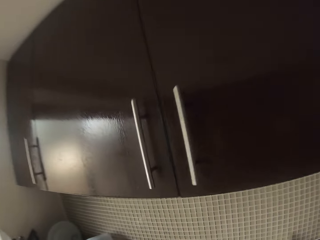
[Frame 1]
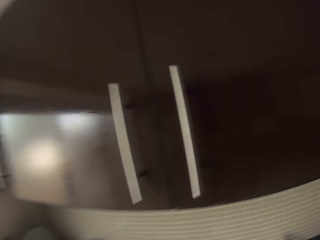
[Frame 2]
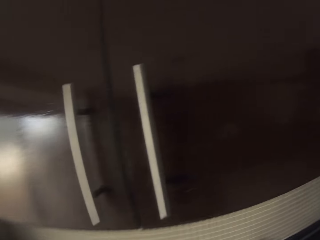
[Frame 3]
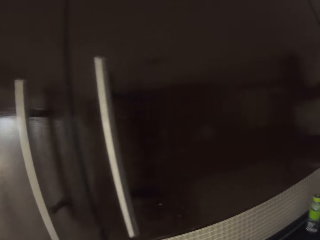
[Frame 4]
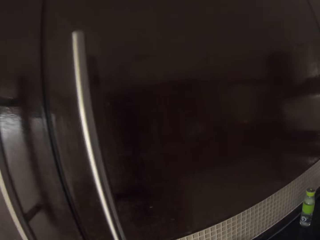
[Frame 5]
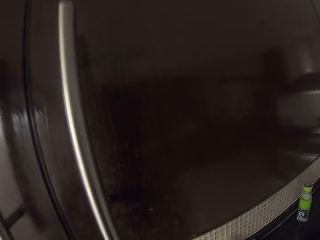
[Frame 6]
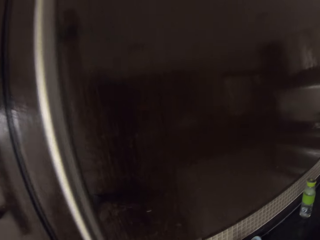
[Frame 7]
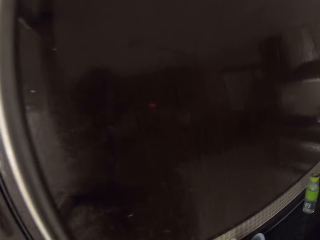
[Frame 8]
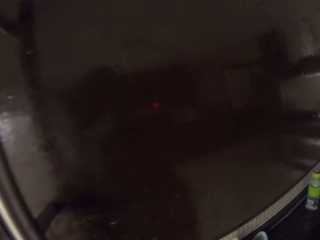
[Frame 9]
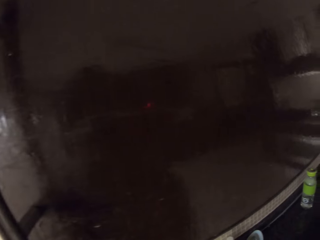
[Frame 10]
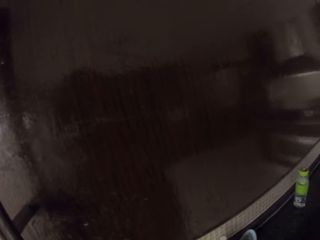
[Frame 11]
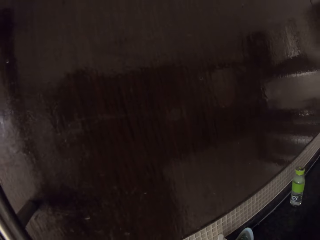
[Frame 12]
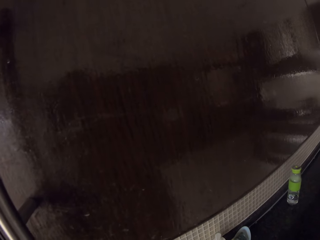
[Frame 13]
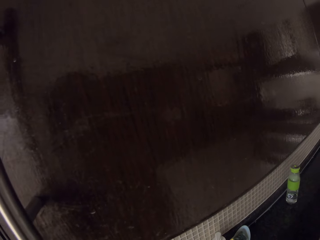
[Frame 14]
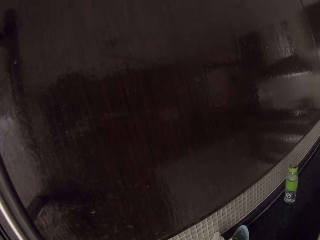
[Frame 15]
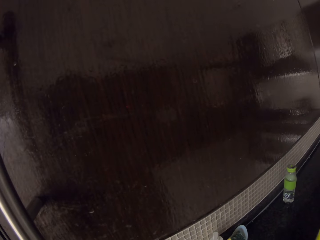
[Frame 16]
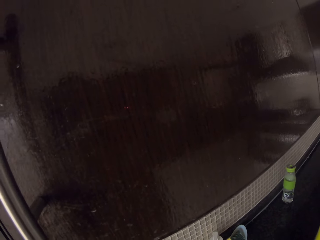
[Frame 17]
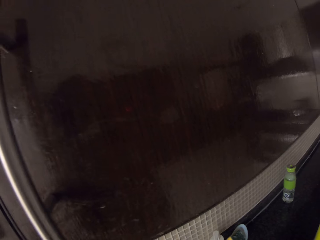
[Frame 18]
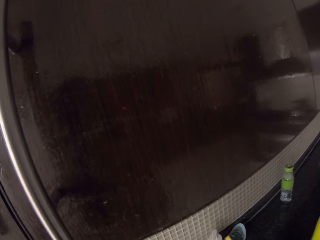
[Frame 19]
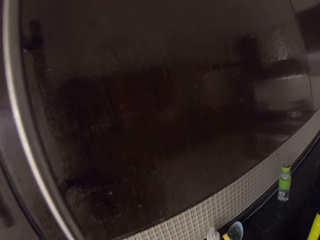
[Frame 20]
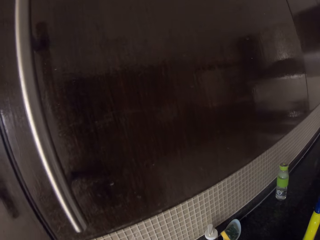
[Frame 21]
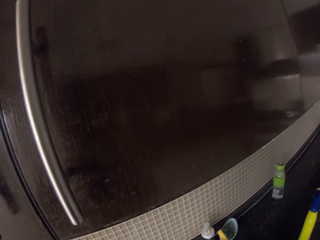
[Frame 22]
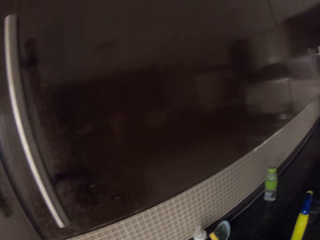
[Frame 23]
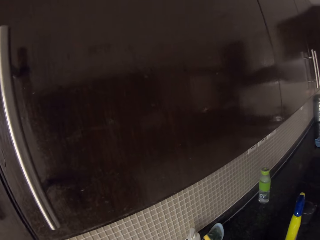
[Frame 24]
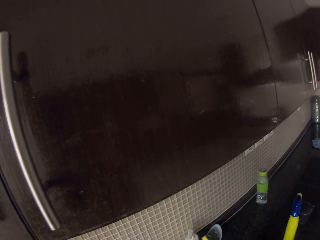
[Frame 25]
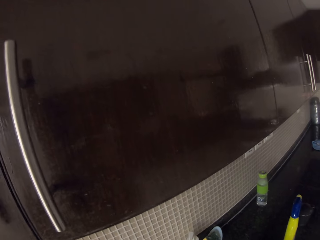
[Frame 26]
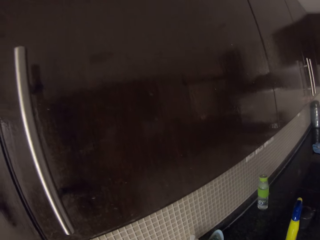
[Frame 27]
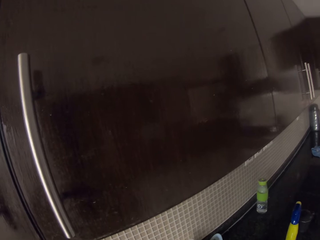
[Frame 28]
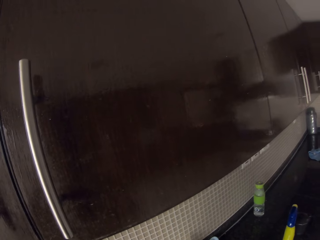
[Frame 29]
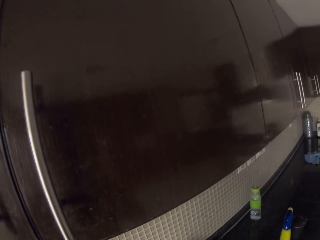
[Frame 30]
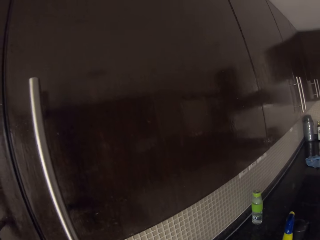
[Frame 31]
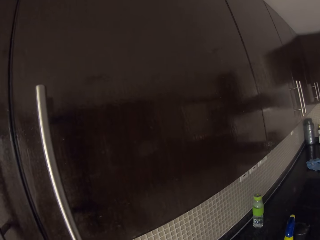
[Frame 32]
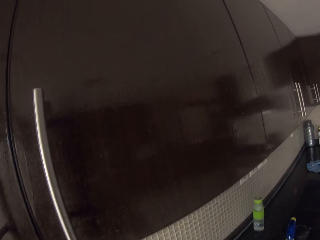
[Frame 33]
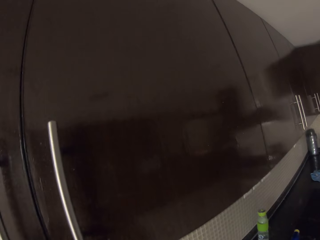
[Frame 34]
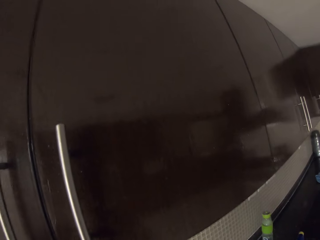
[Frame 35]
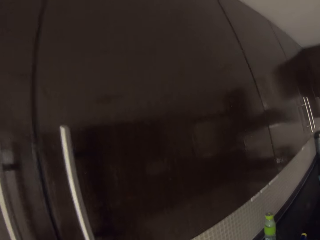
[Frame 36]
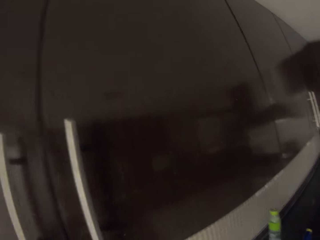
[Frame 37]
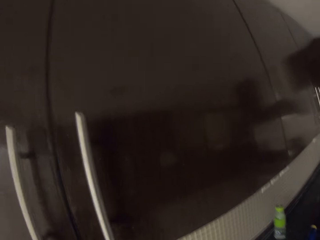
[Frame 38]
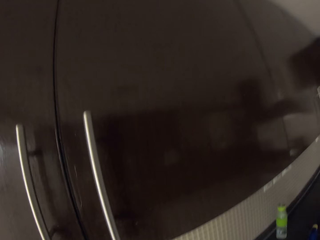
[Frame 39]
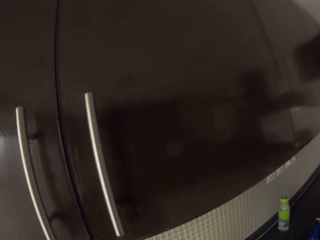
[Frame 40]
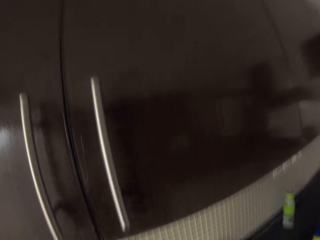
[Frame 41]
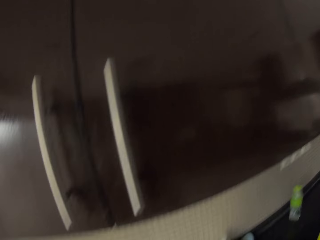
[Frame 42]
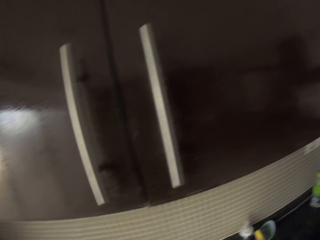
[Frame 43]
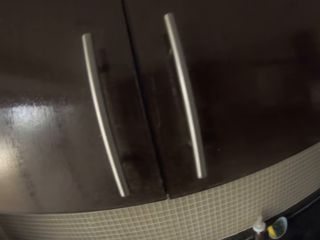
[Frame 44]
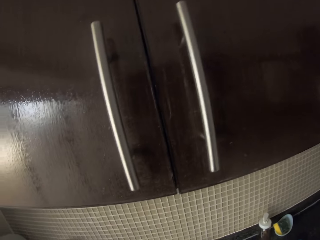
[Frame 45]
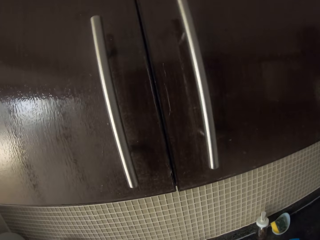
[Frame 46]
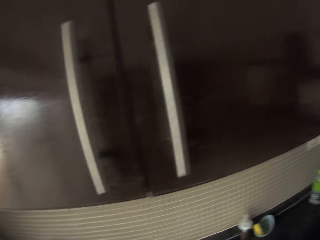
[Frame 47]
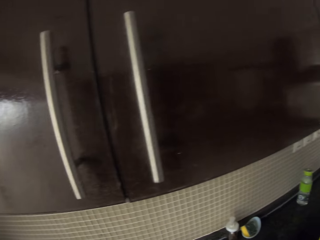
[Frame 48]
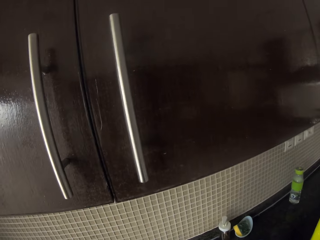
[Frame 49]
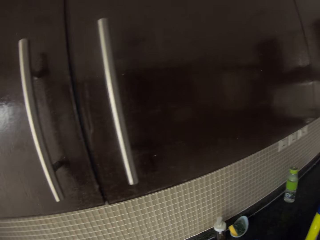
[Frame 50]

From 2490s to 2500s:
The camera wearer stares at the cabinet door. They enter the kitchen and open a sink tap. They wash the utensil.

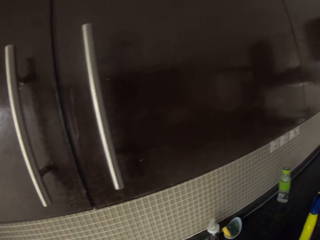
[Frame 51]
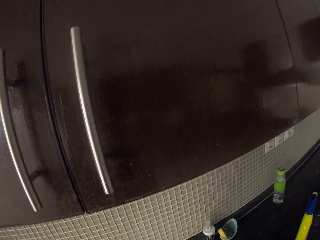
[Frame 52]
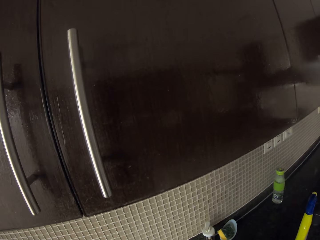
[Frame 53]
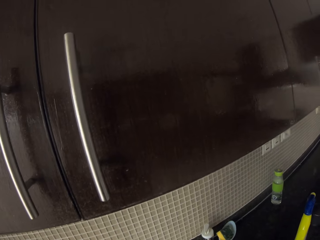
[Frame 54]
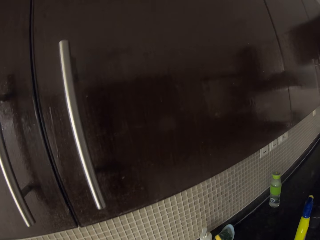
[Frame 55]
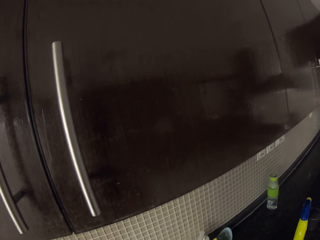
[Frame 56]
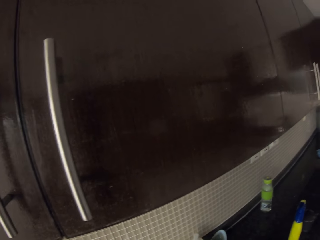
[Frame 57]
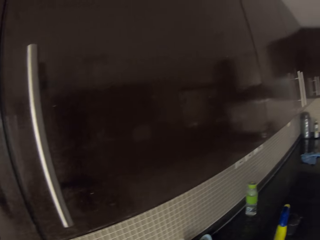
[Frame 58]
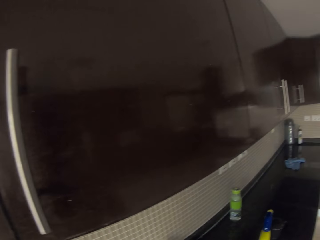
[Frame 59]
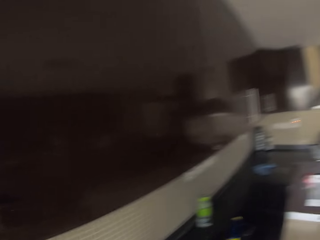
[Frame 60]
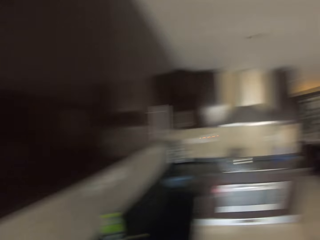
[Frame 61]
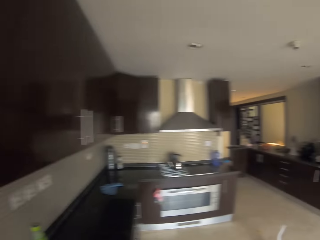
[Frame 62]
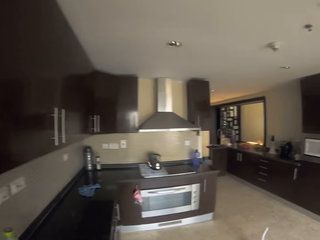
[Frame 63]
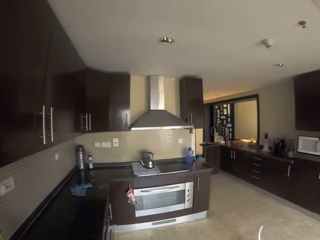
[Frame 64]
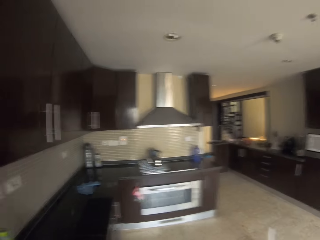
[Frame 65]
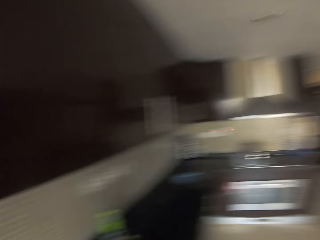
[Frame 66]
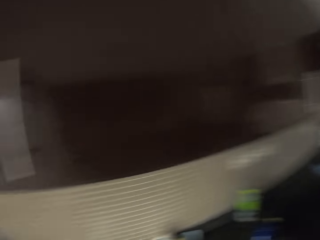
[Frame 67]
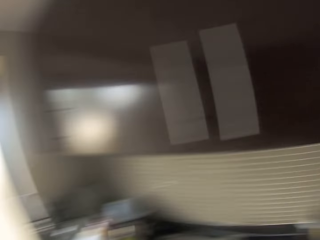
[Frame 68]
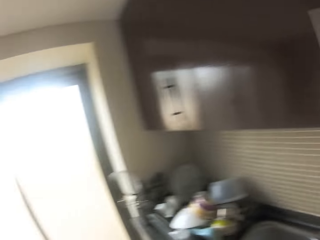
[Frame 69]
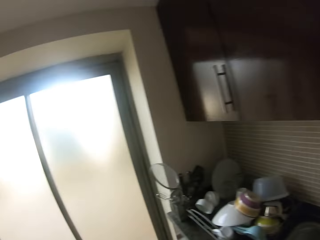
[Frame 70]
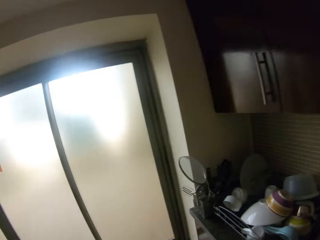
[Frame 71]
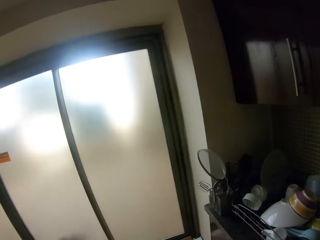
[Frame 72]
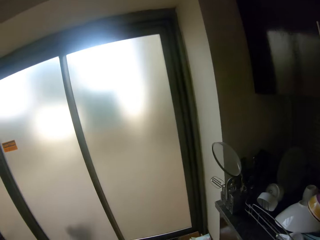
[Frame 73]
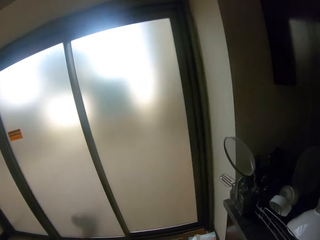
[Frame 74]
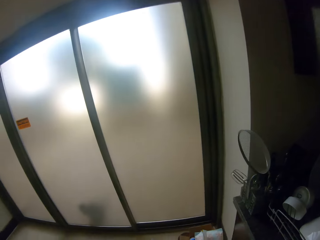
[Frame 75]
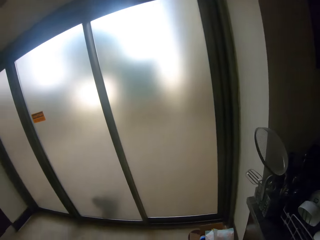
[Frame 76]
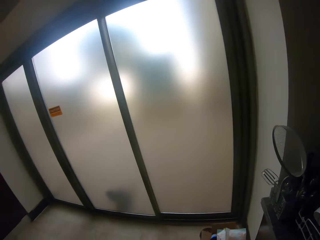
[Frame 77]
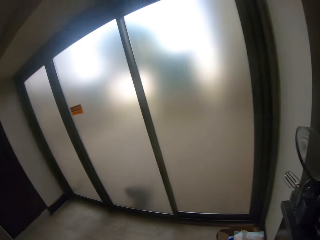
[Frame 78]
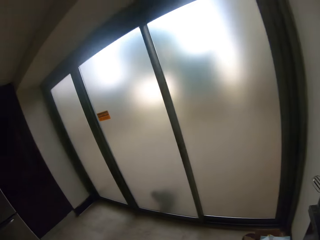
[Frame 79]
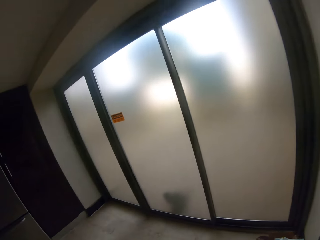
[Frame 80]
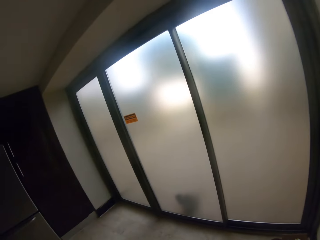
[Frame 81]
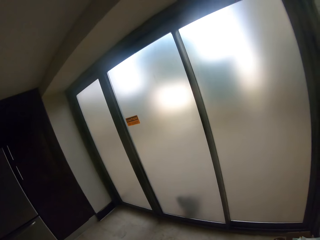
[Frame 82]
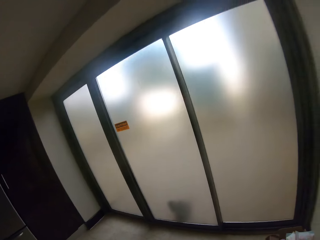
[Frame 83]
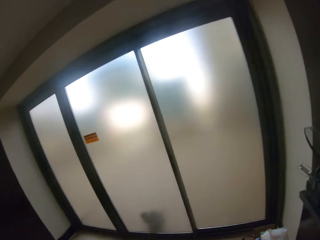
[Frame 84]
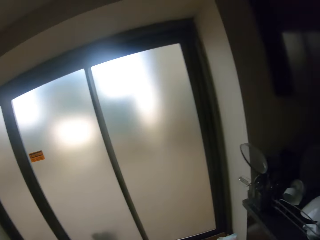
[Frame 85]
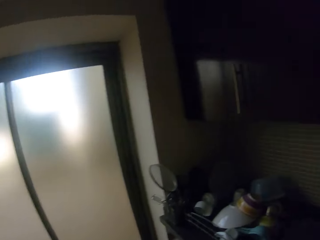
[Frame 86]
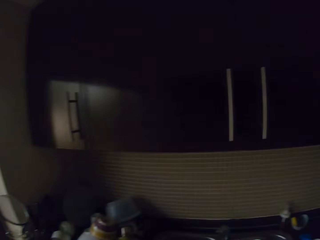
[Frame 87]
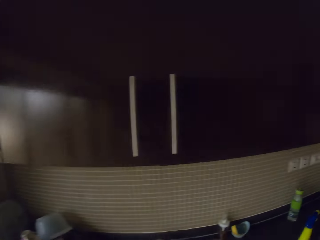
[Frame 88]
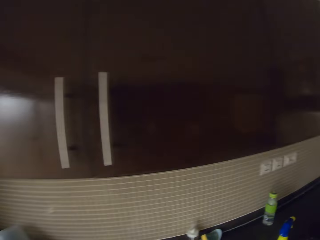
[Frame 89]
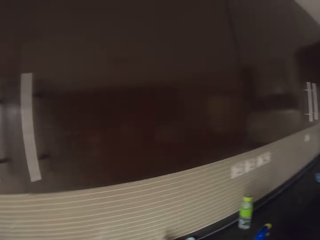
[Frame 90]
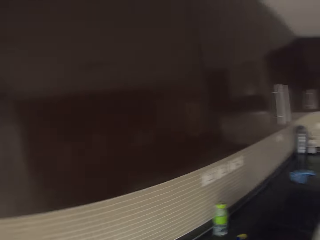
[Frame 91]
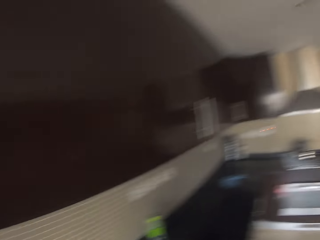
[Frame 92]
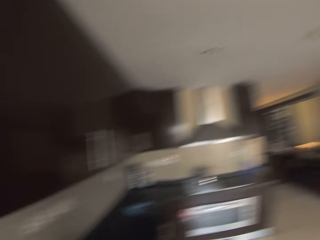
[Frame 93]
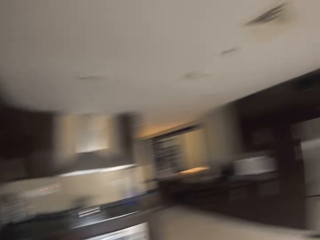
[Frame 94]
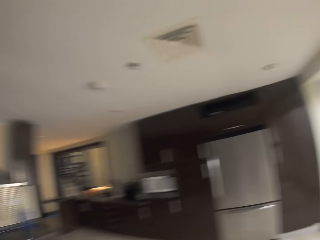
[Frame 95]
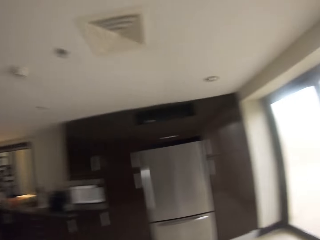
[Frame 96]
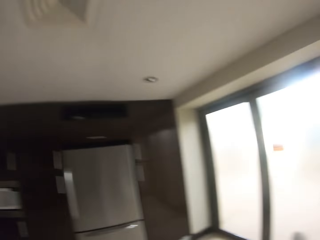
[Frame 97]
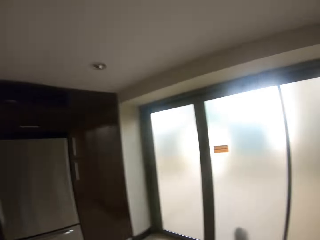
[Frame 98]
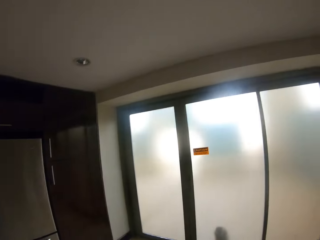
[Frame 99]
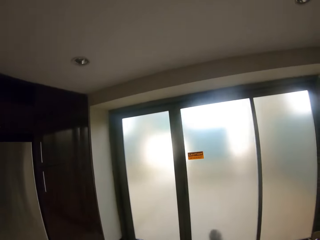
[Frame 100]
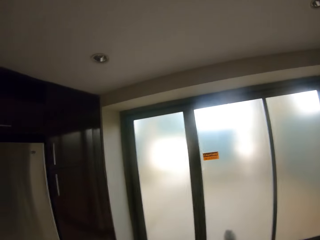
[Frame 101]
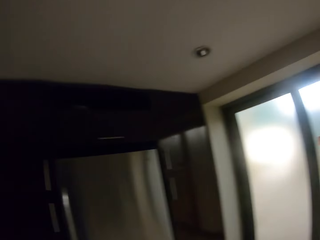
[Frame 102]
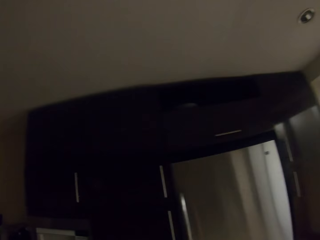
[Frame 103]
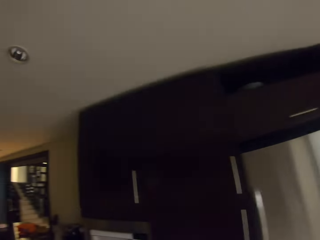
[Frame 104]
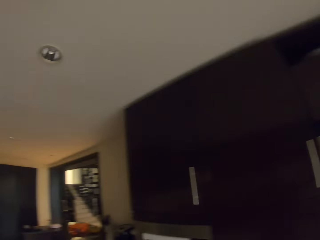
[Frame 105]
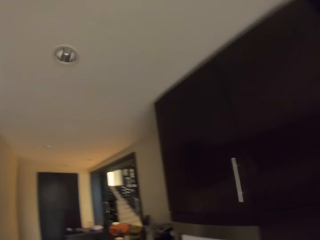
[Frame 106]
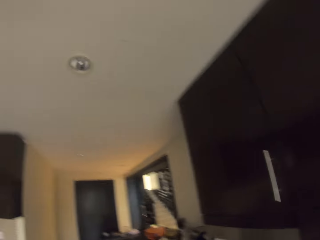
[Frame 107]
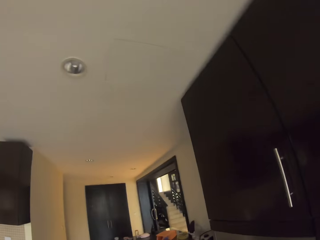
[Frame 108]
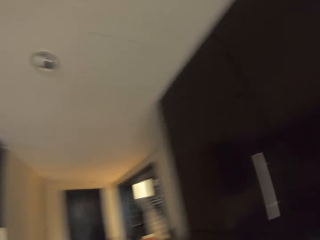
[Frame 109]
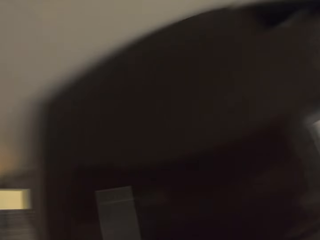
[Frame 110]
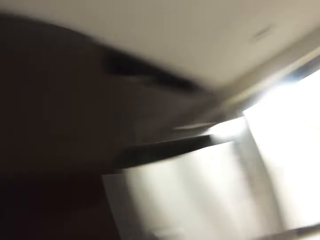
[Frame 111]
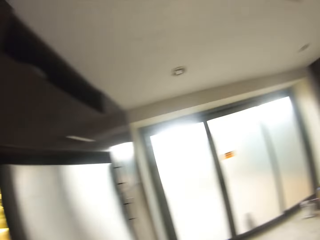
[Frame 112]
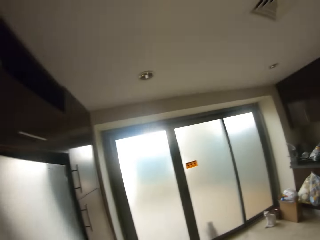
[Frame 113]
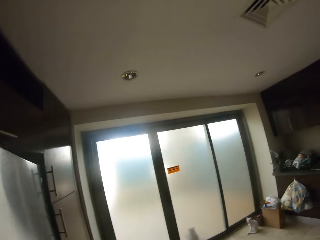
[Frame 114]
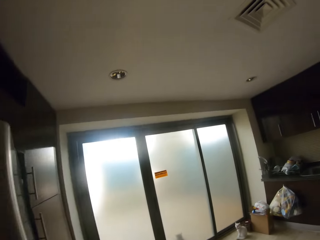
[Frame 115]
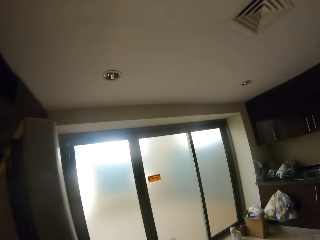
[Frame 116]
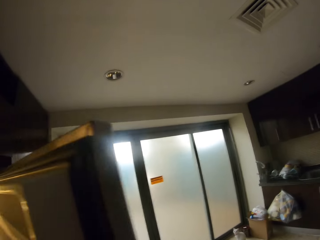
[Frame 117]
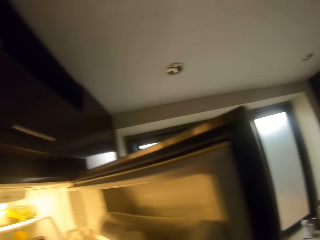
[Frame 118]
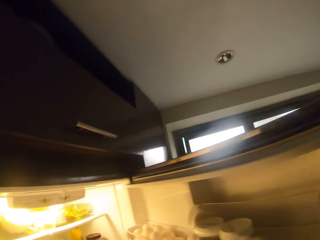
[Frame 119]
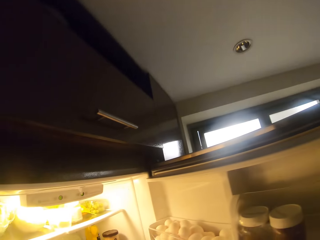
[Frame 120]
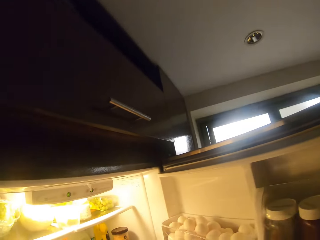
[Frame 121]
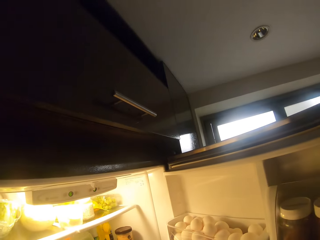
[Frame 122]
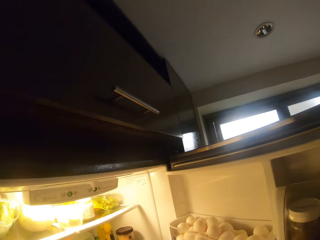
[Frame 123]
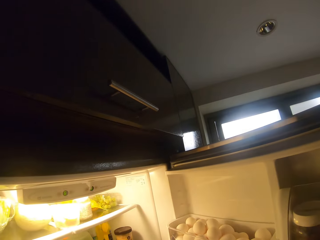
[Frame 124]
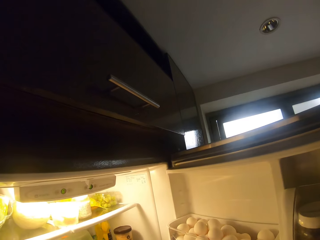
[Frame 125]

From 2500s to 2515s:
The camera wearer looks around. They walk towards the fridge. They open the fridge door. They stare at the interior of the fridge.
